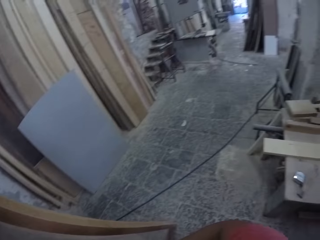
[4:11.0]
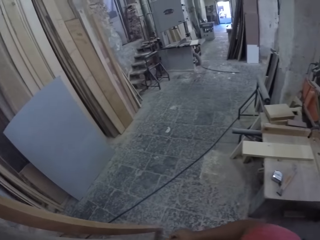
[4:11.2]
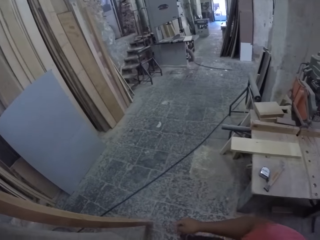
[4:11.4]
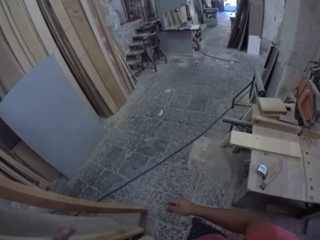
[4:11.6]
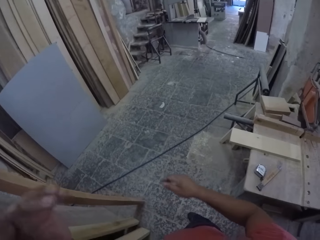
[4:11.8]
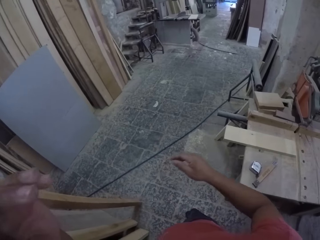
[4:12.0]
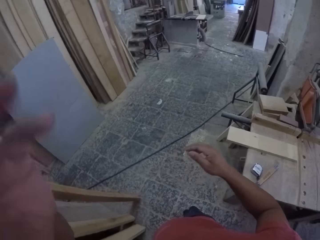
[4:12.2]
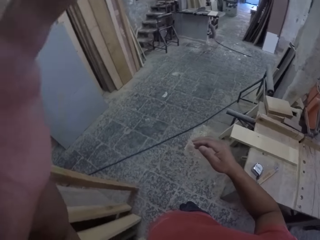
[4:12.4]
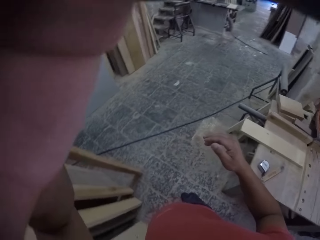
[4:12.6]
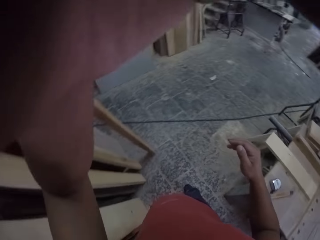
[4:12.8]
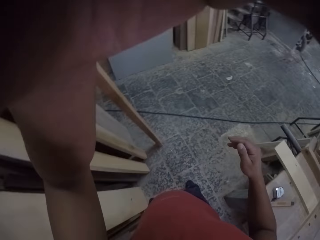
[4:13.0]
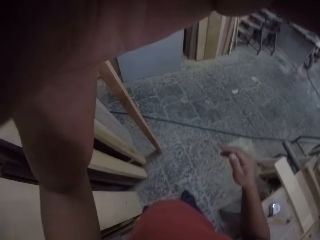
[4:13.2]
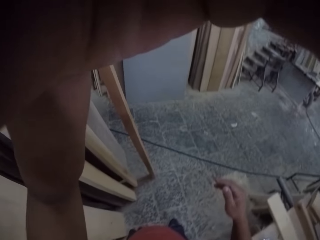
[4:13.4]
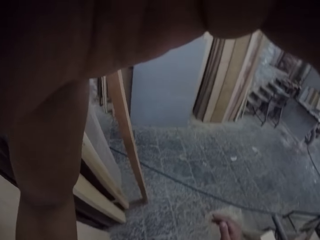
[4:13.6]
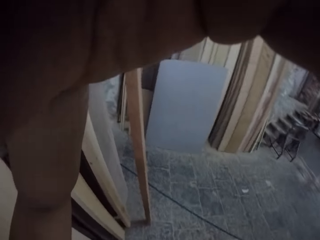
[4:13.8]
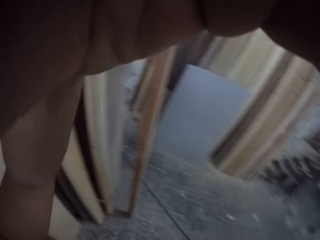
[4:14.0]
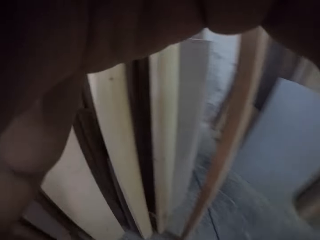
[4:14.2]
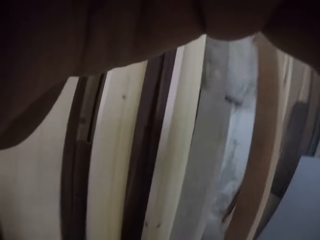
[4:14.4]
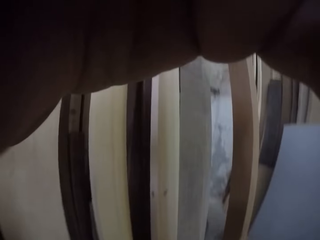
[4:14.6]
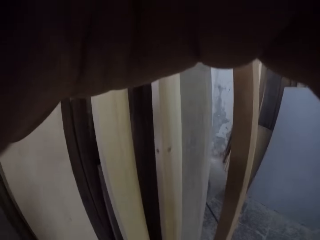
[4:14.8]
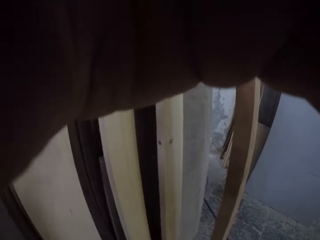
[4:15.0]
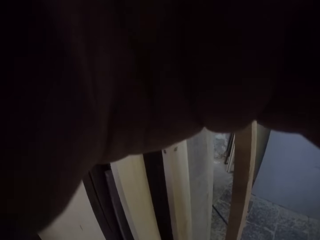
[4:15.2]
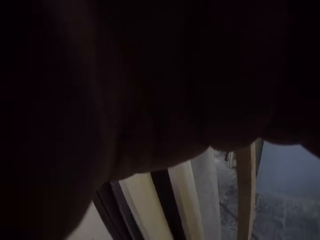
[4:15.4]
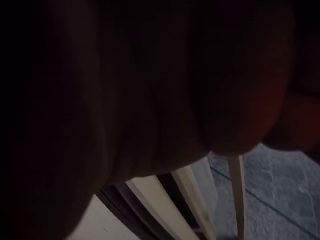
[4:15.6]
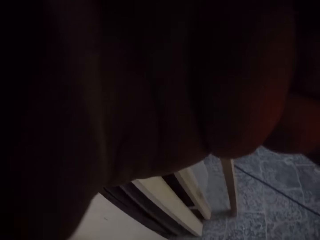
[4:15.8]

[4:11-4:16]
The camera wearer looks at the workshop. They lift the hand. They stretch the hand in the room. They look at the wood.
